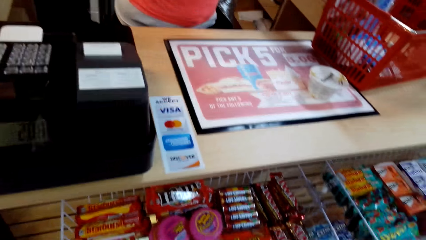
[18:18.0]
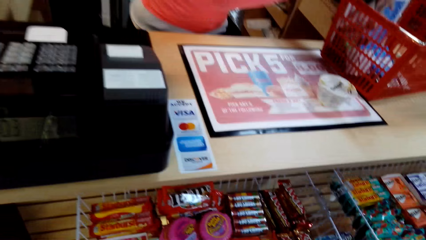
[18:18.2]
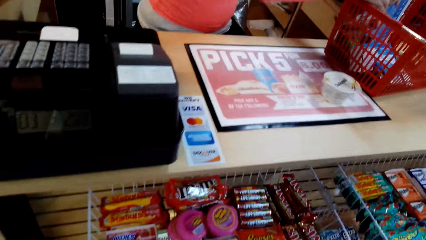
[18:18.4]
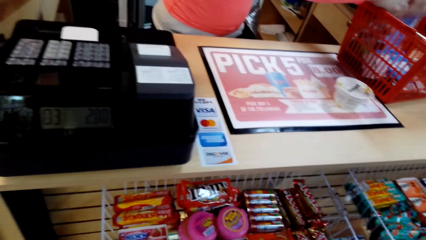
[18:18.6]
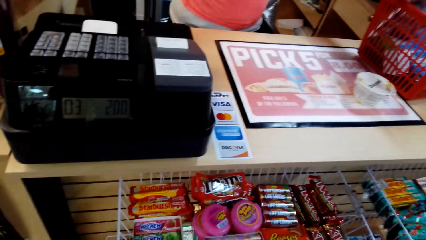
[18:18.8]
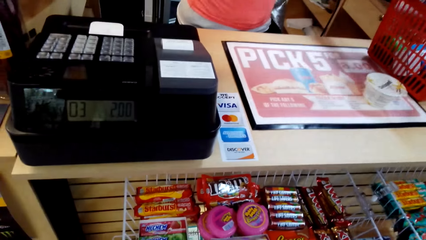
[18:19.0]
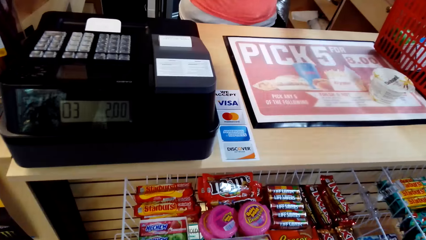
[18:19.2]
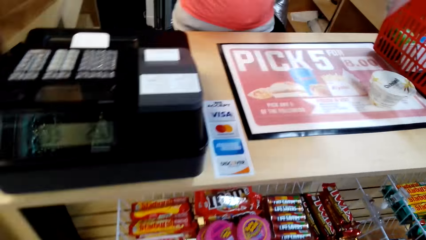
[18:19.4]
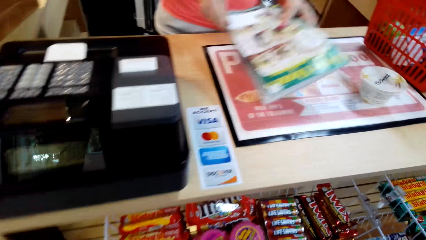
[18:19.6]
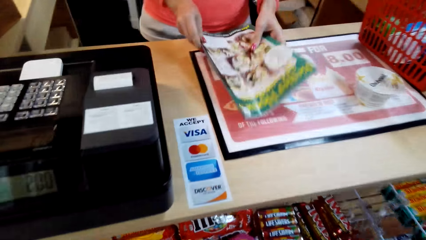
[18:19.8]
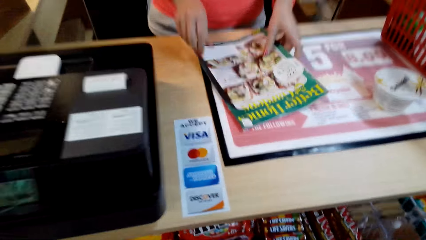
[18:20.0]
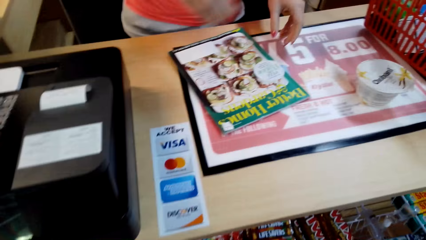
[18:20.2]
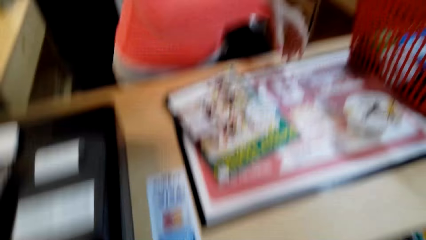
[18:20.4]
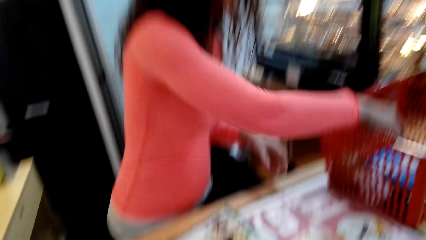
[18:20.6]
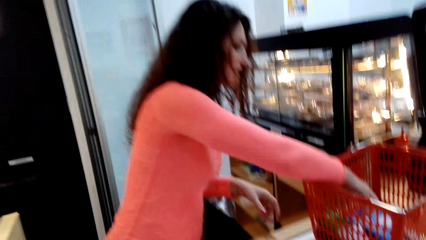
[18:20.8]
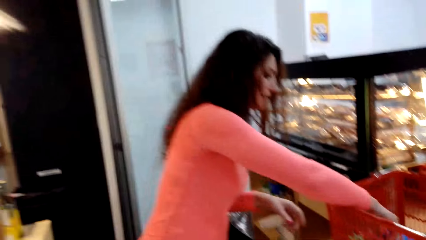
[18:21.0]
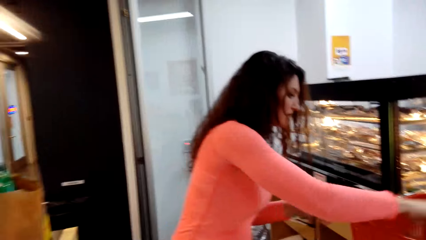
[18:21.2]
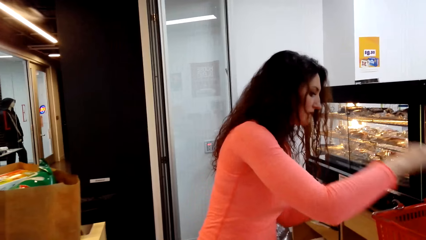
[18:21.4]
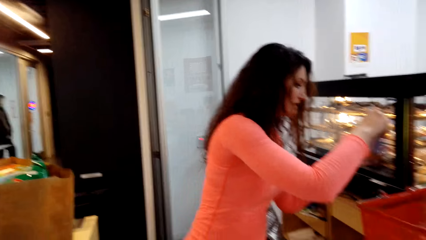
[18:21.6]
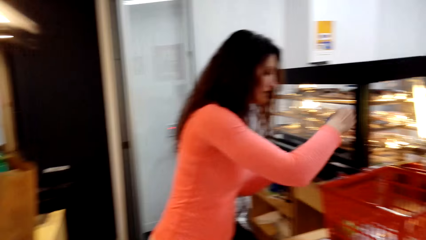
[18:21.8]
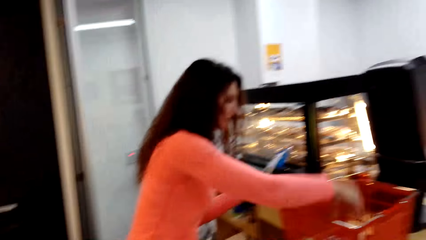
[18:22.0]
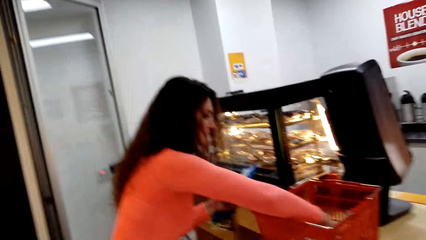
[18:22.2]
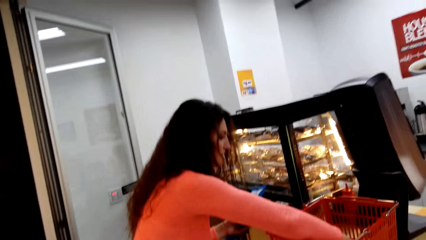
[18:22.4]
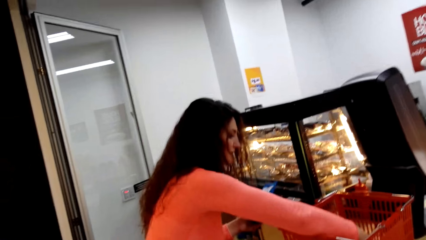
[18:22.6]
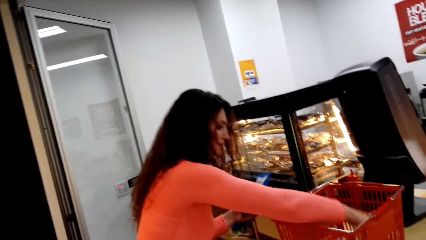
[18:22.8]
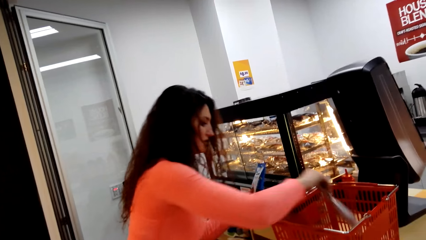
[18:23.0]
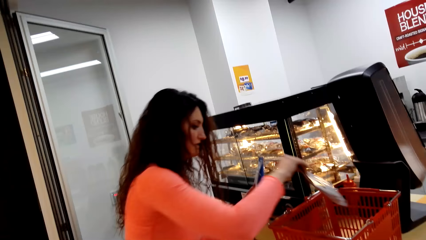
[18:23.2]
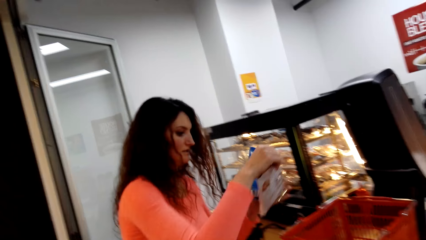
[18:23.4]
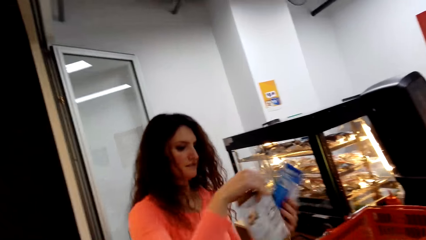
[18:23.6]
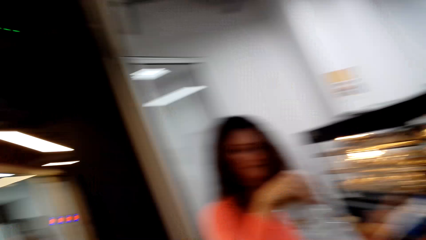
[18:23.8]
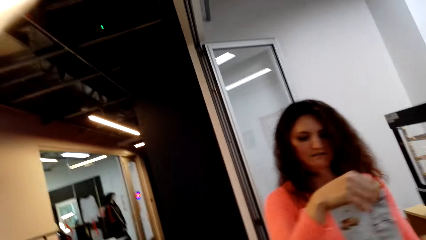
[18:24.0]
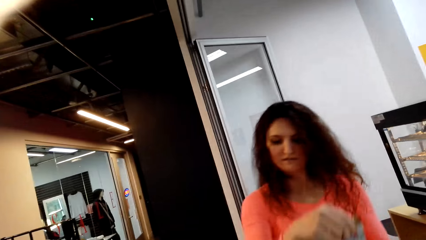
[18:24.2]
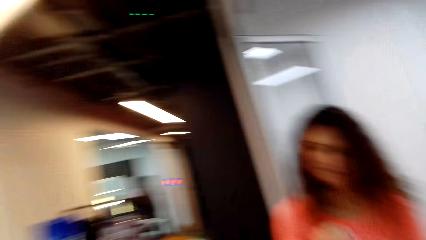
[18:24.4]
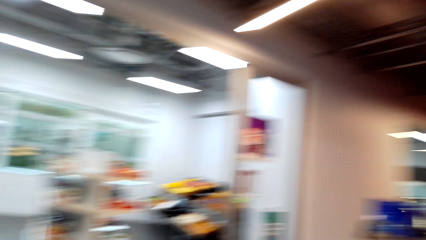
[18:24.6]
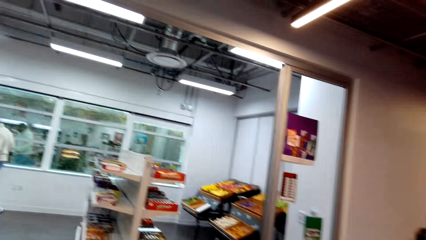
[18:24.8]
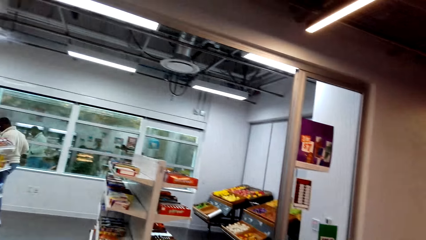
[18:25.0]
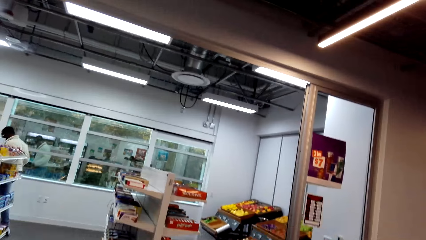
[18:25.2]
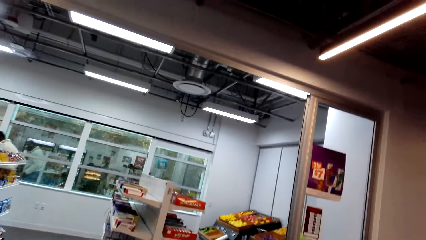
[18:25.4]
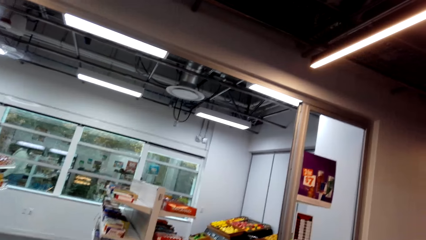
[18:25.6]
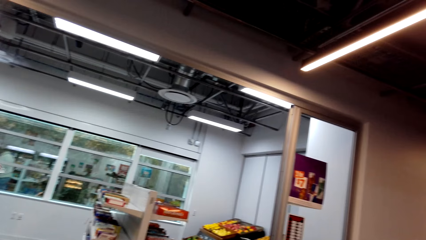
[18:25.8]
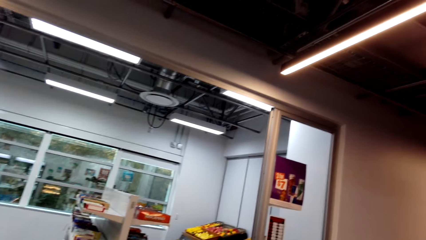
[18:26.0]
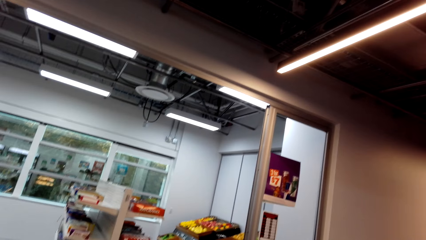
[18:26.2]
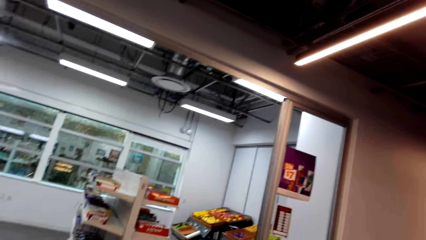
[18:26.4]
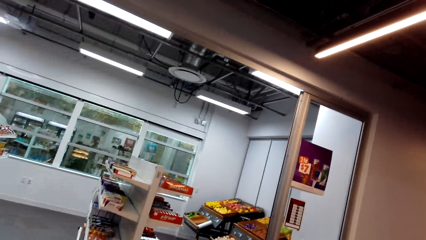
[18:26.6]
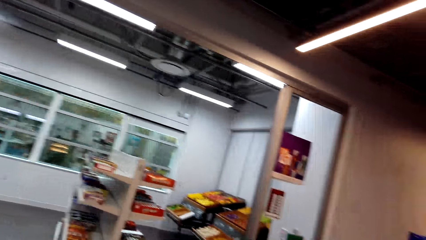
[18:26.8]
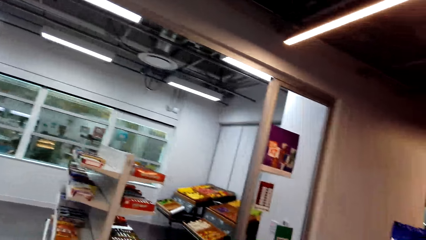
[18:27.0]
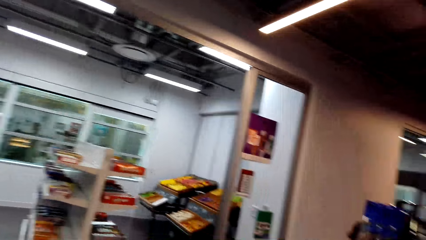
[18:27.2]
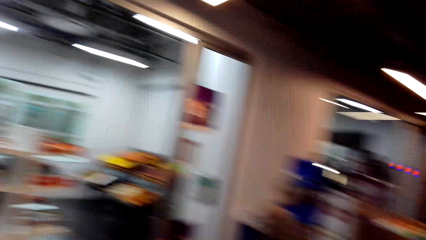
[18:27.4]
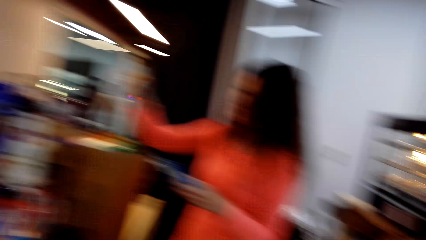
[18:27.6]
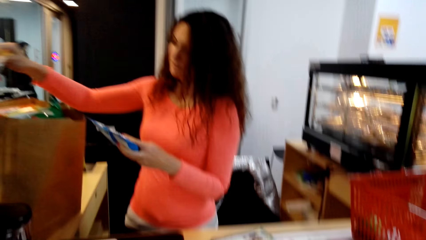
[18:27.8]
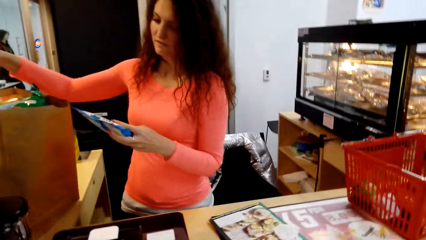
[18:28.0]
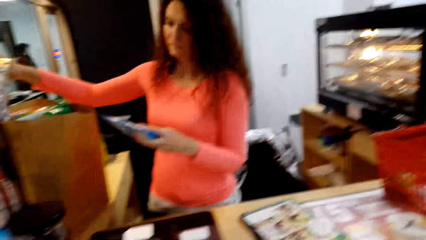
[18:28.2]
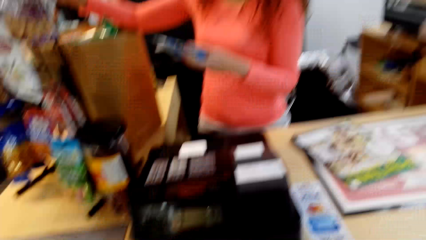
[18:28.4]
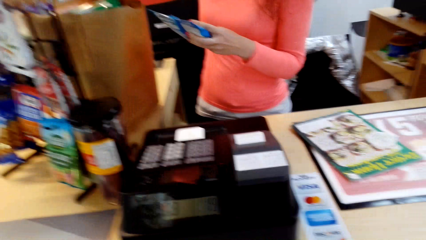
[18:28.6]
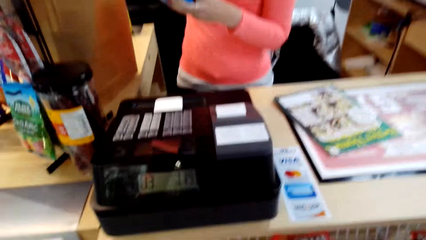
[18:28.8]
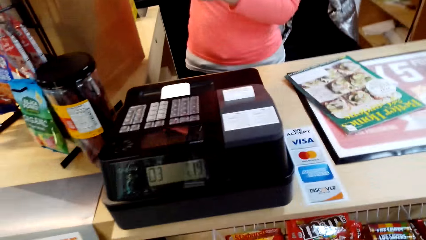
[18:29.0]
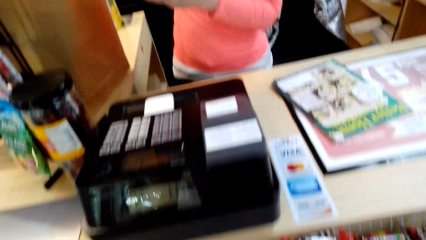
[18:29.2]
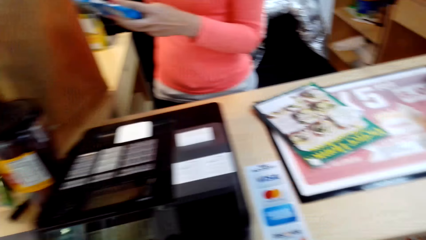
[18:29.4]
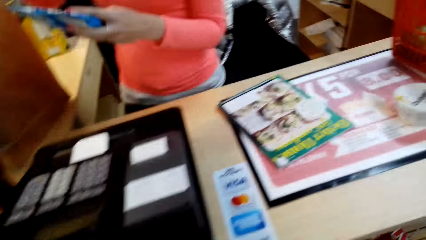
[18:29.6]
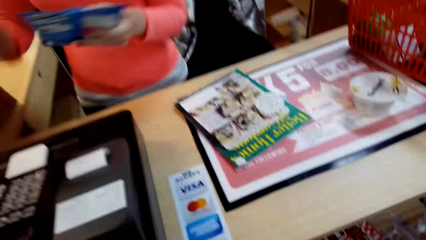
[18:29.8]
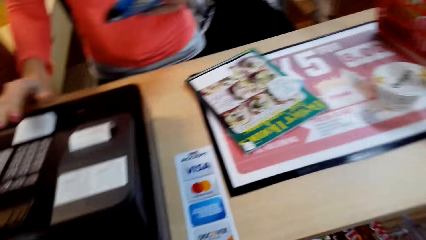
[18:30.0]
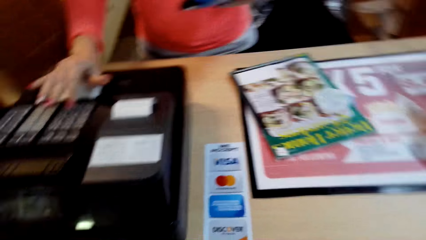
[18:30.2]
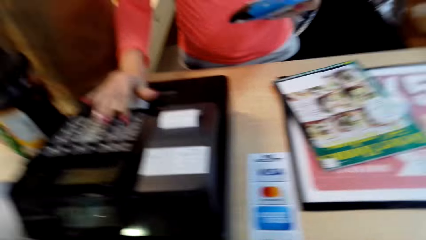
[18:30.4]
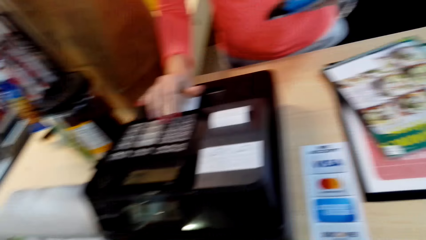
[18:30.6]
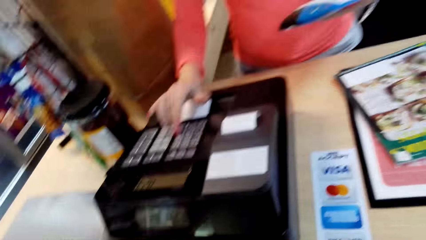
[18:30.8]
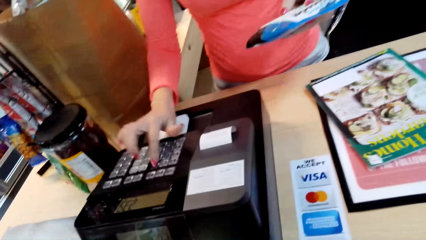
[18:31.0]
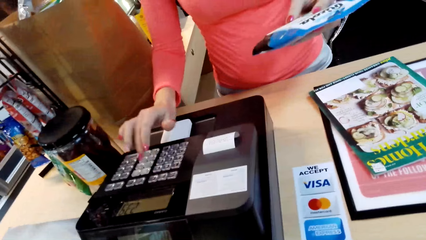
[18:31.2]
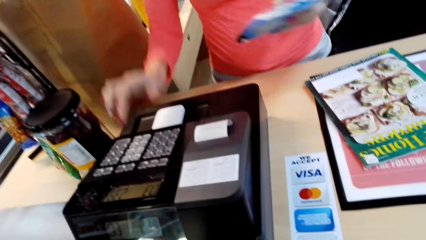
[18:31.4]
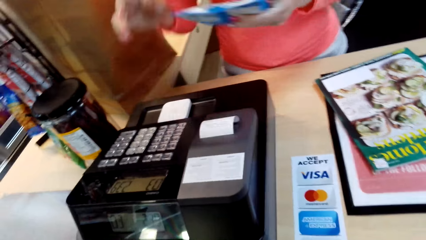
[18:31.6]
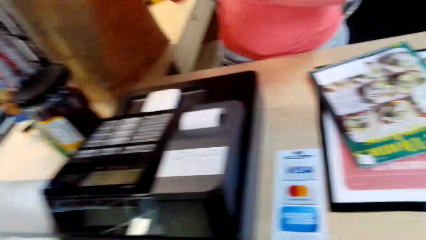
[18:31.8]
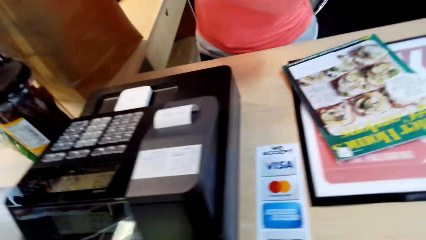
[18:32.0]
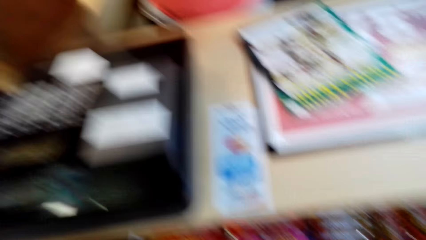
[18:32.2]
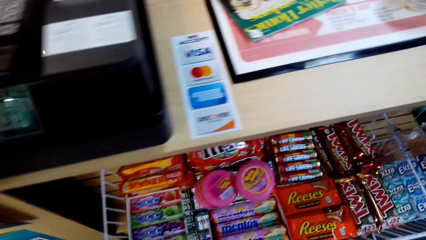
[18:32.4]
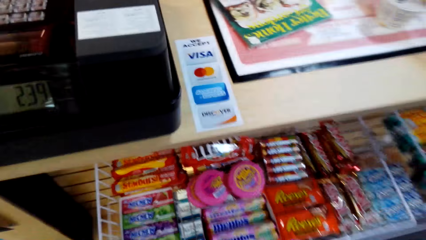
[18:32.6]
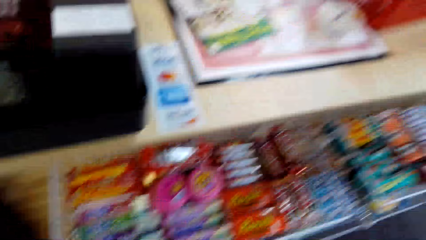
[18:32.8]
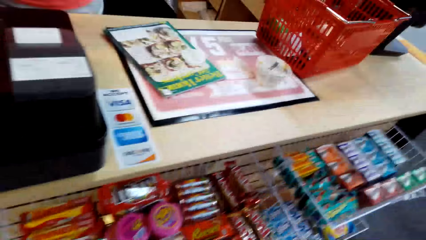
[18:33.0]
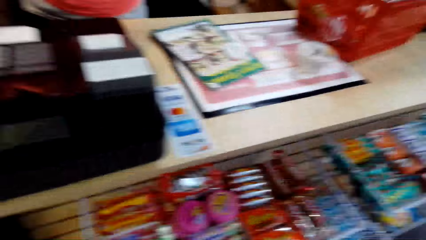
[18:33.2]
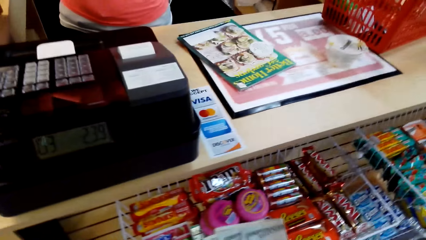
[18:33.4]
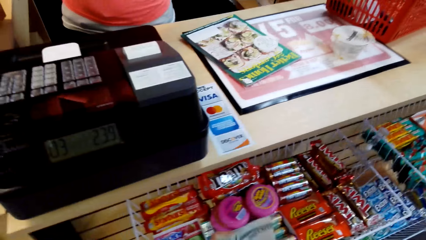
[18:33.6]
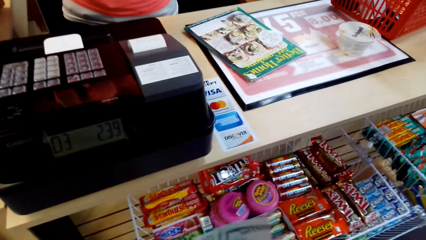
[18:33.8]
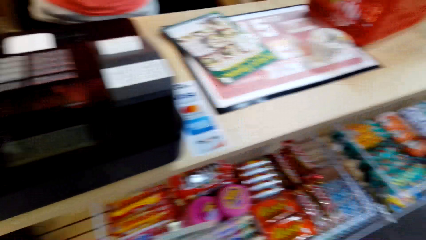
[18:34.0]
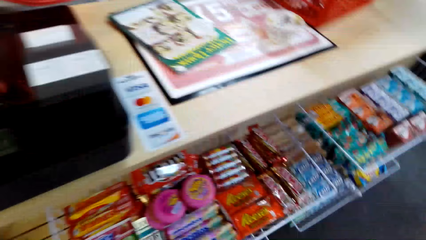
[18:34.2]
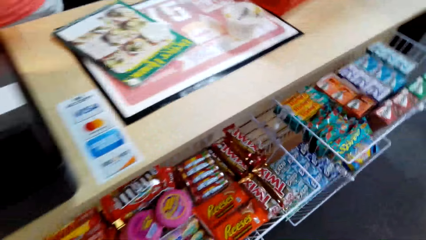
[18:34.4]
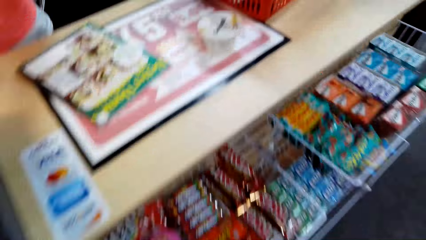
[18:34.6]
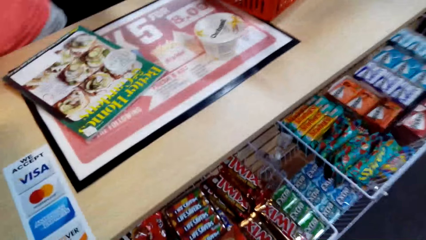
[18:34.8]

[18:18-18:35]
A woman picks an item from the basket, puts a magazine on a counter, and picks items from the basket. The camera wearer looks at the woman. They look at the woman again. They look at the shelves and look around the supermarket. They look at the woman. The woman puts an item in the paper bag and holds a packet. The camera wearer looks at a magazine. The woman keys details in a machine. The camera wearer looks at the machine. They look at the items placed on the shelves.
